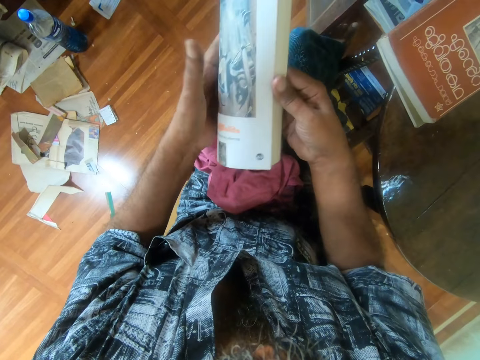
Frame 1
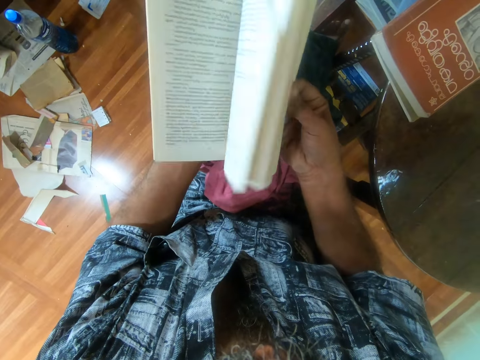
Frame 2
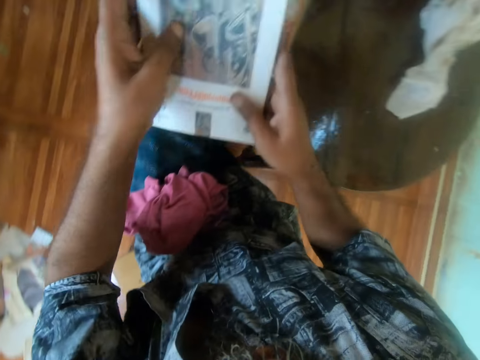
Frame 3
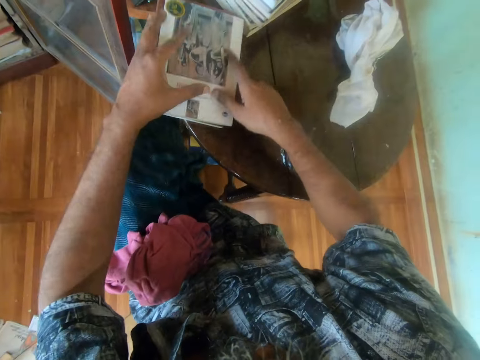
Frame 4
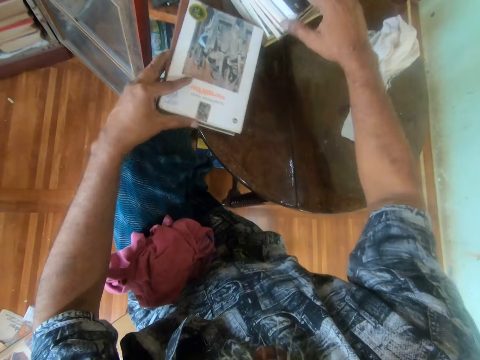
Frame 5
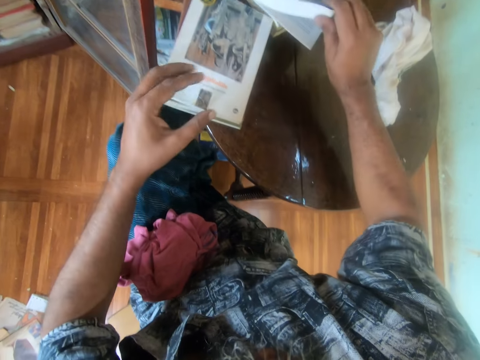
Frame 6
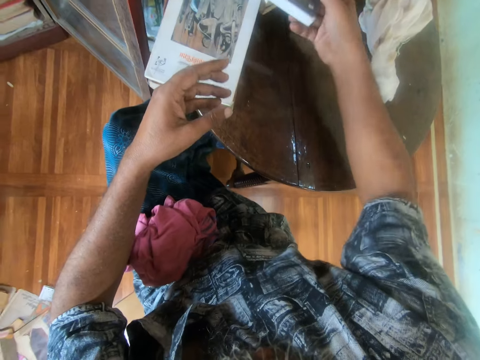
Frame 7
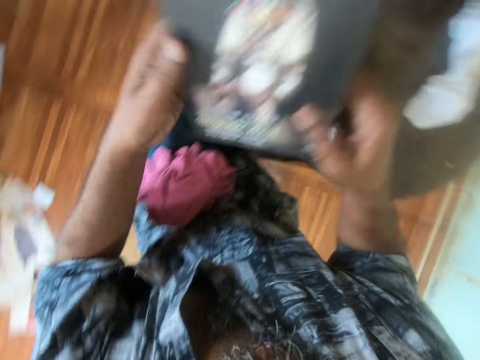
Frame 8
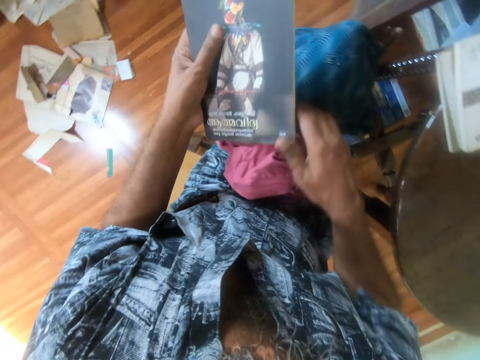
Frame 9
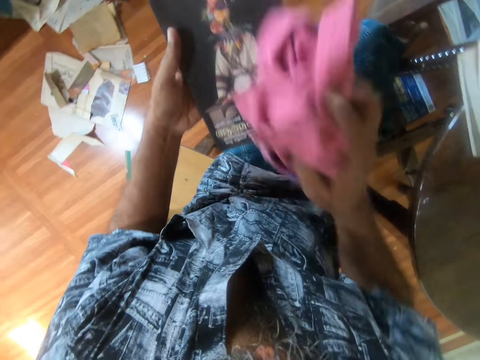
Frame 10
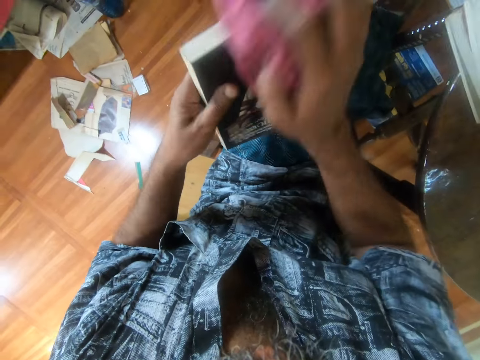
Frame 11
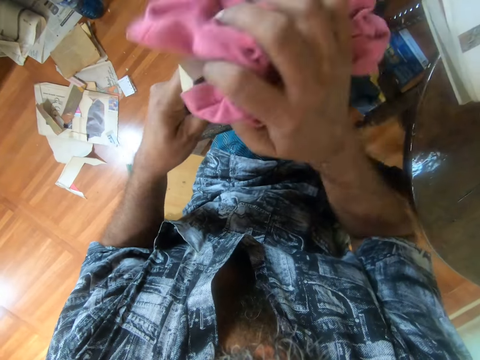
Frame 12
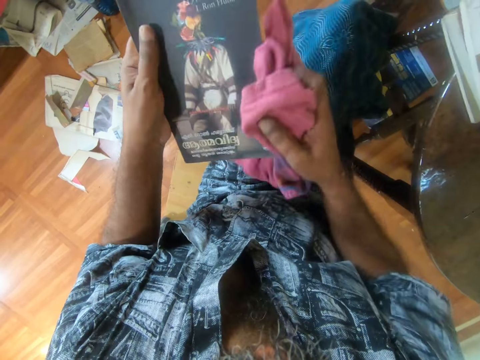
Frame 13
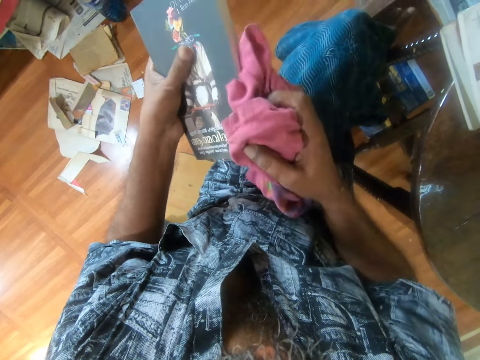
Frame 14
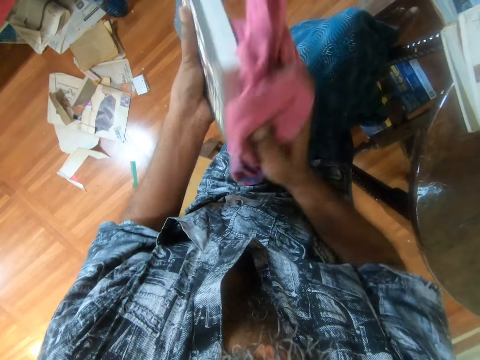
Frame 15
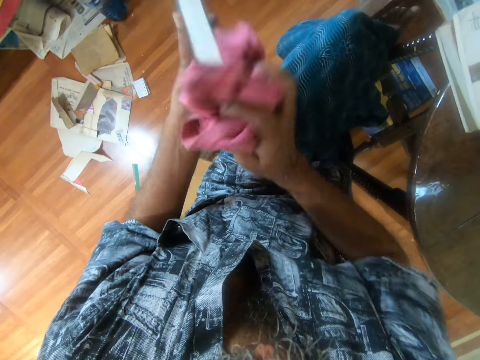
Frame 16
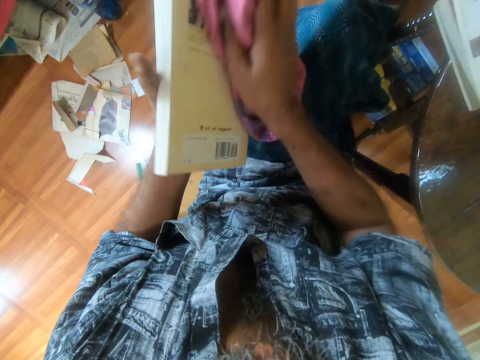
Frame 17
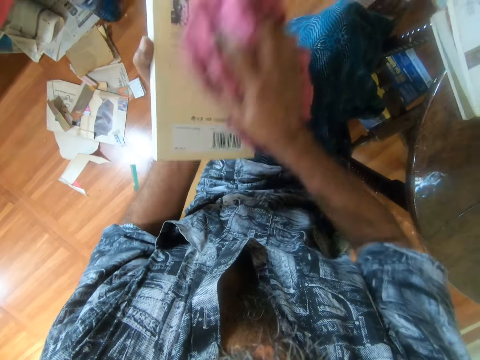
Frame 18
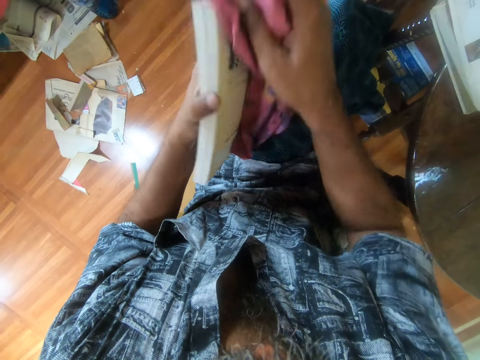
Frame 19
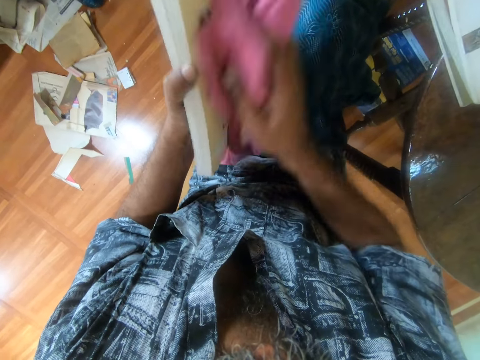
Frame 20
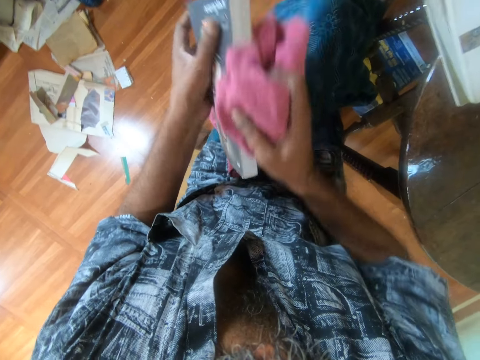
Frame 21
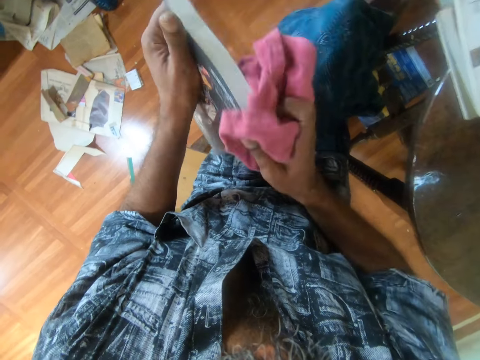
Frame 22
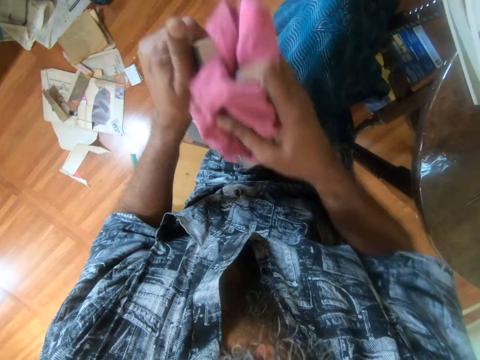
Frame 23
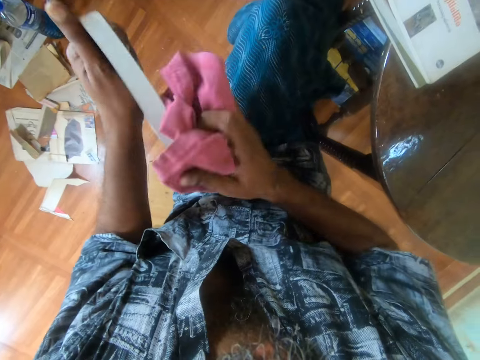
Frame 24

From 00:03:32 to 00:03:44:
The camera wearer places the book on the books on the table. They pick up a book from the pile. They look at the book. They pick up the wiper on the lap. They wipe the book.

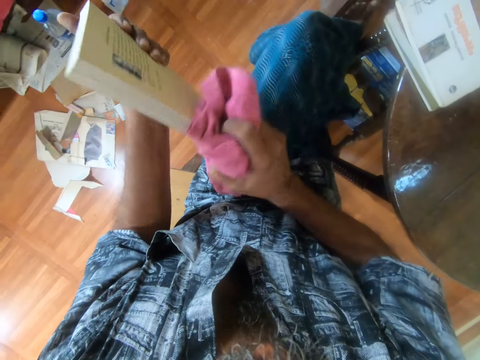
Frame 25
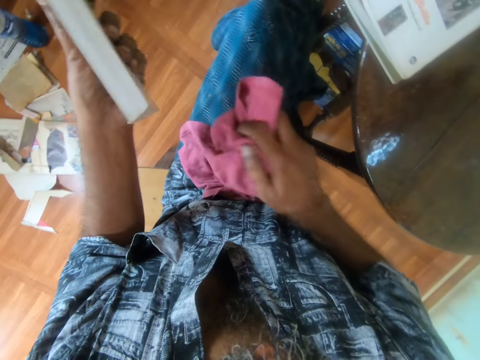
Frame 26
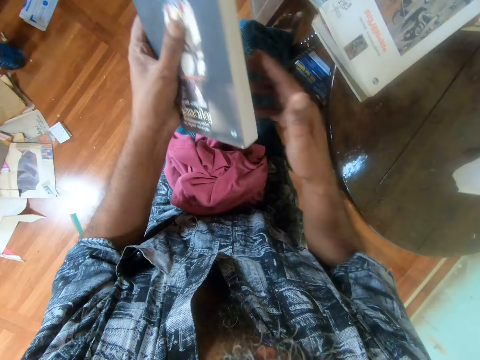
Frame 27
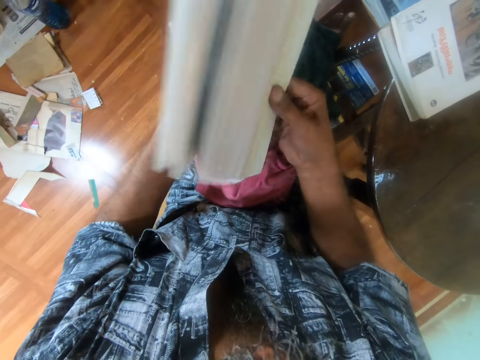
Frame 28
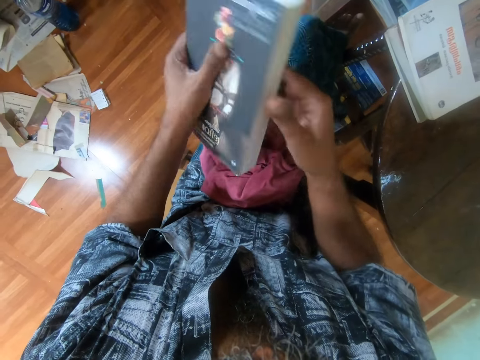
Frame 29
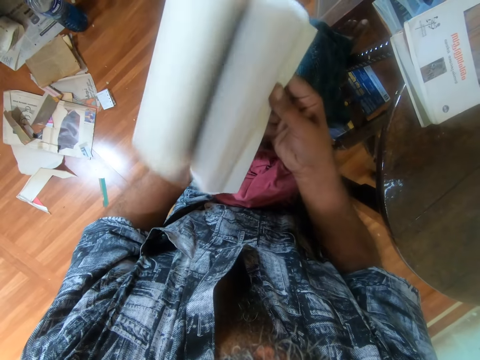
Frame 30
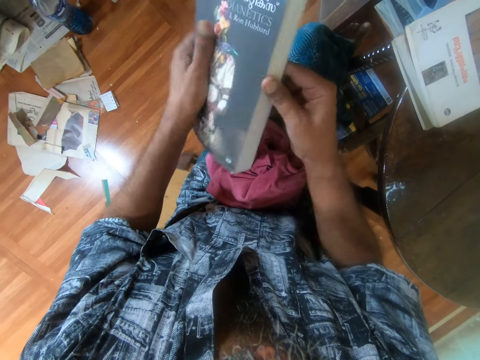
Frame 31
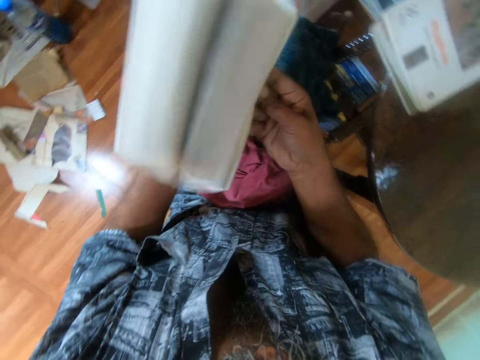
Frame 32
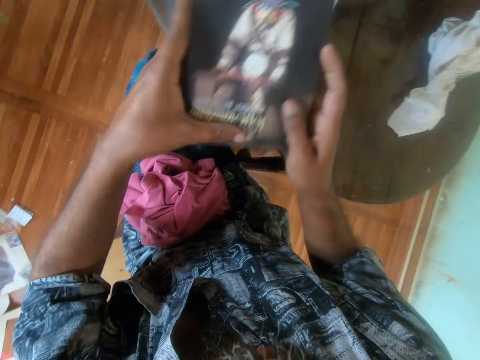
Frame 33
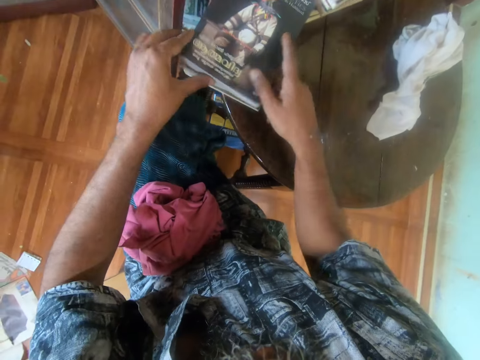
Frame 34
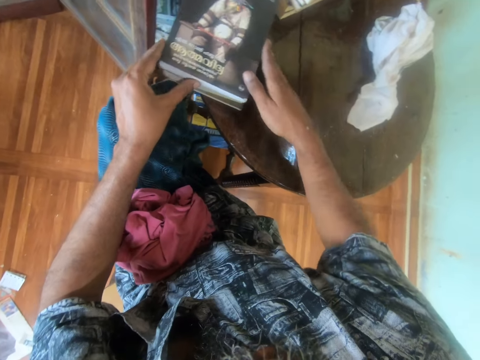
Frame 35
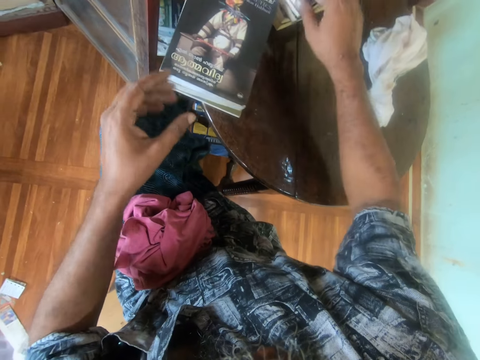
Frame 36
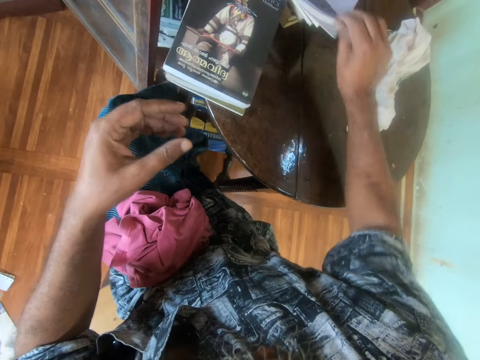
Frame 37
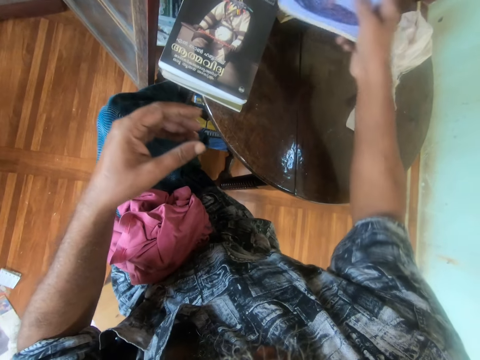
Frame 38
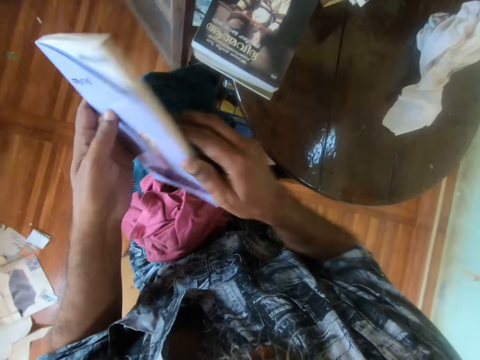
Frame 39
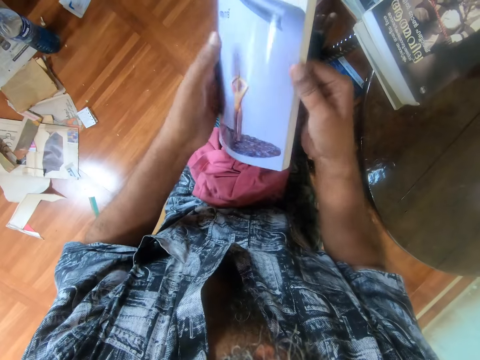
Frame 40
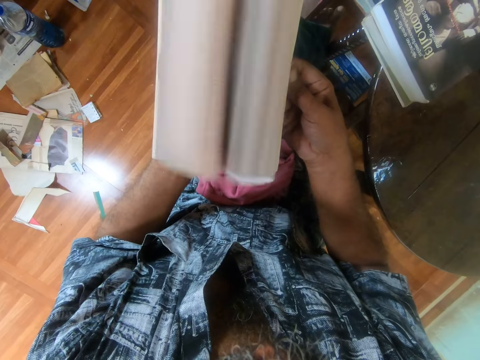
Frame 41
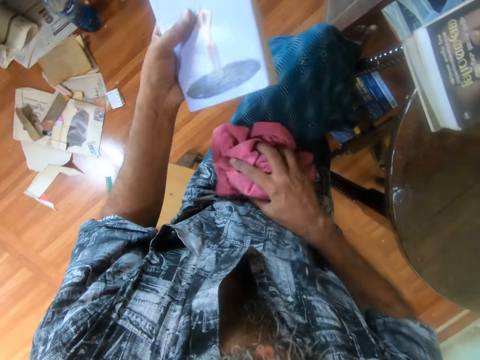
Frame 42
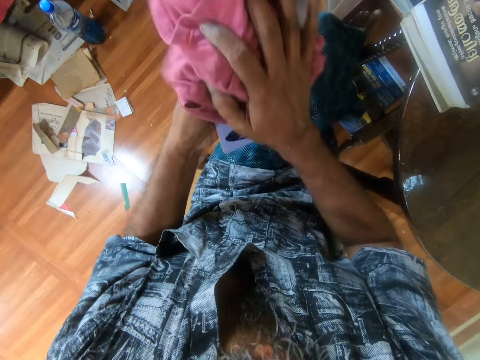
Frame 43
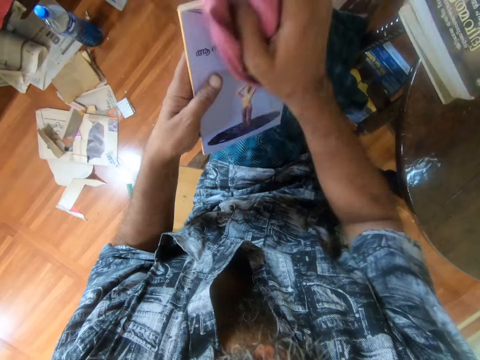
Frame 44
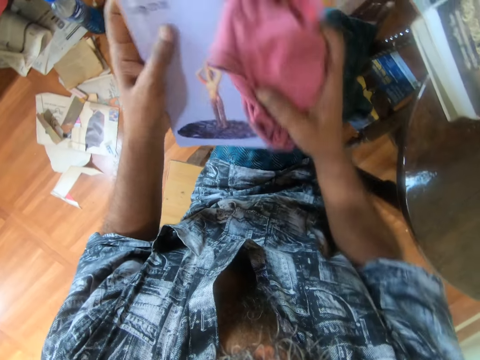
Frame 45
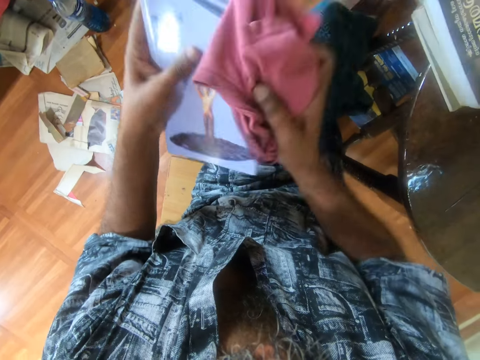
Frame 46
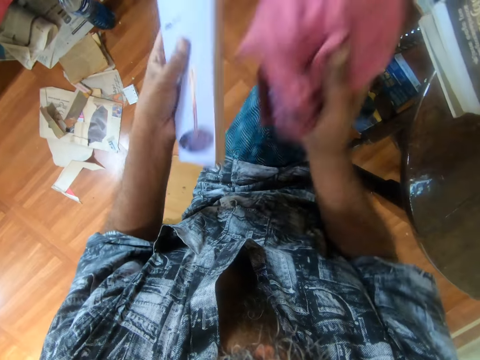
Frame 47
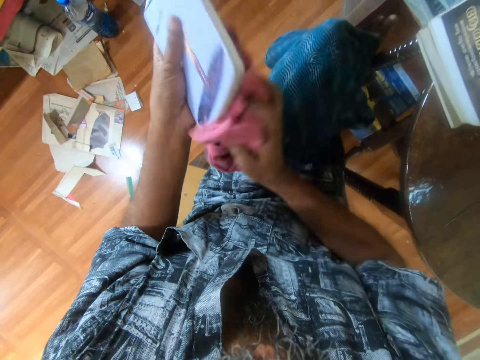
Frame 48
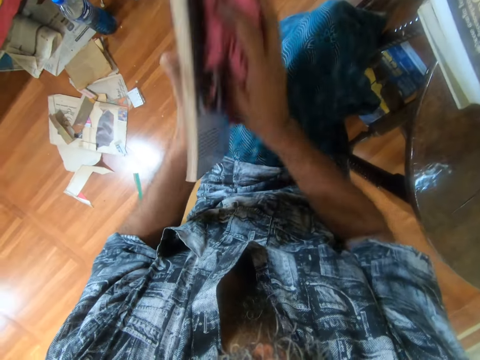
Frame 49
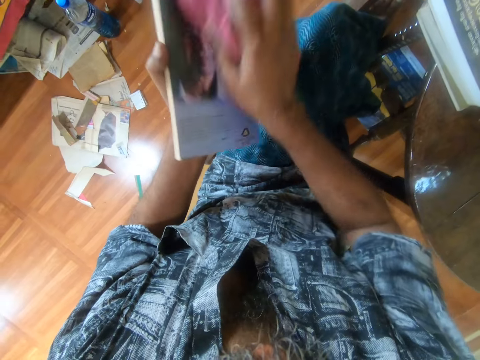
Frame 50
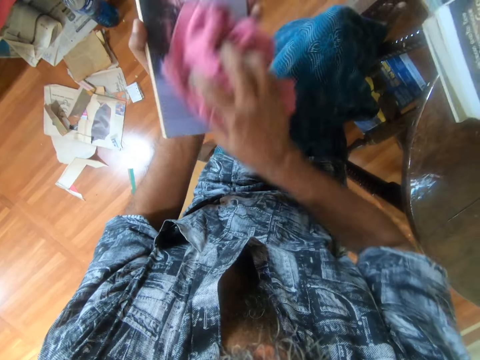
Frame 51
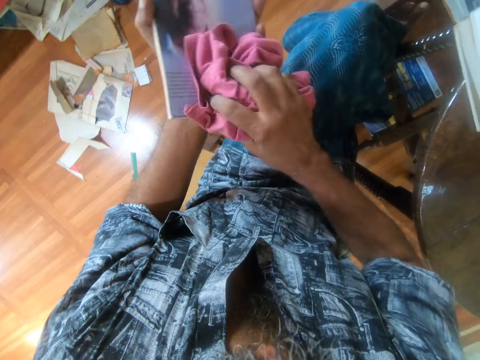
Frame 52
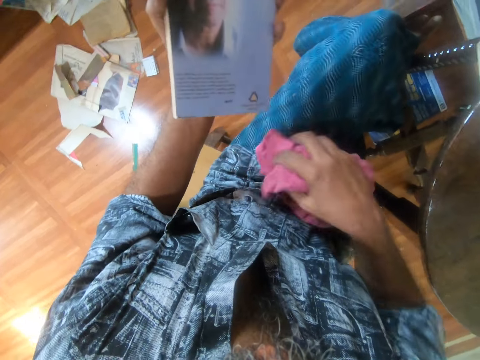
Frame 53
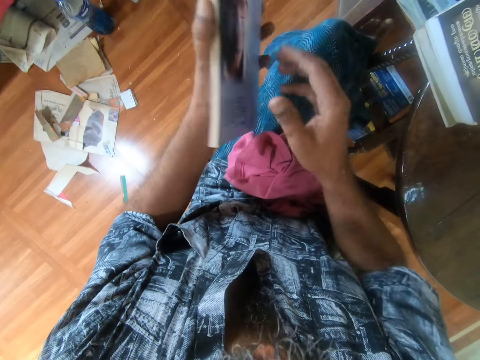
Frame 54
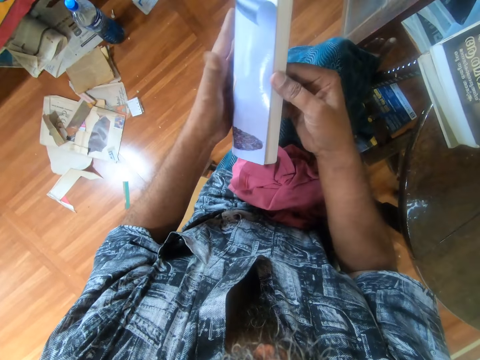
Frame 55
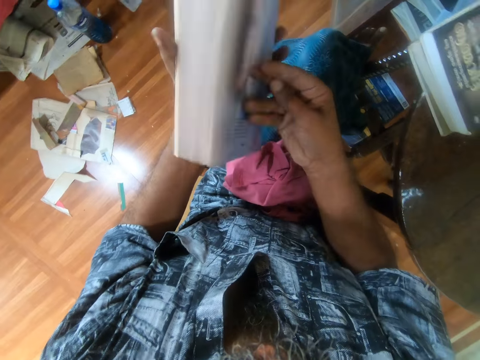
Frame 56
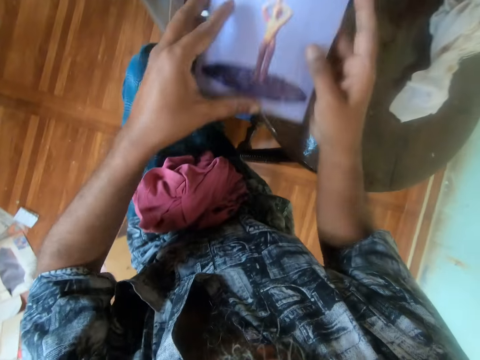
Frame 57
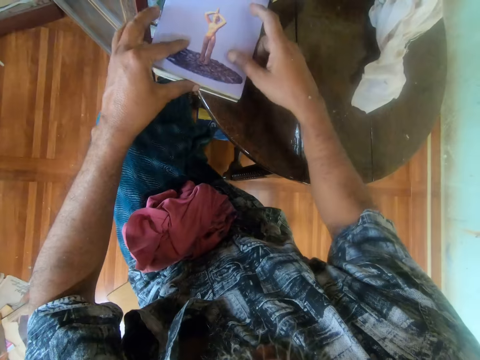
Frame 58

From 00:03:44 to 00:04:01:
The camera wearer puts down the wiper on the lap. They peruse through the book. They open the book. They place the book on the books on the table. They pick up a book from the pile. They peruse through the book. They open the book. They pick up the wiper on the lap. They wipe the book. They put down the wiper on the lap. They peruse through the book. They open the book. They place the book on the books on the table.
